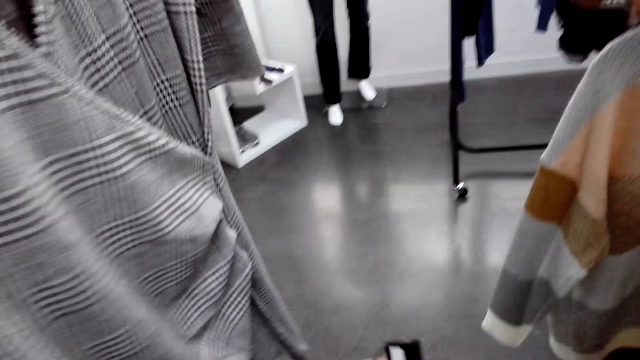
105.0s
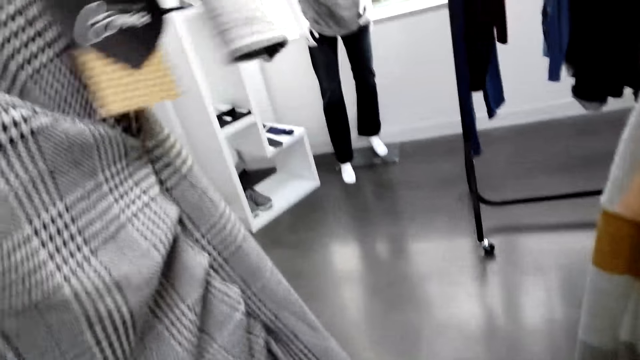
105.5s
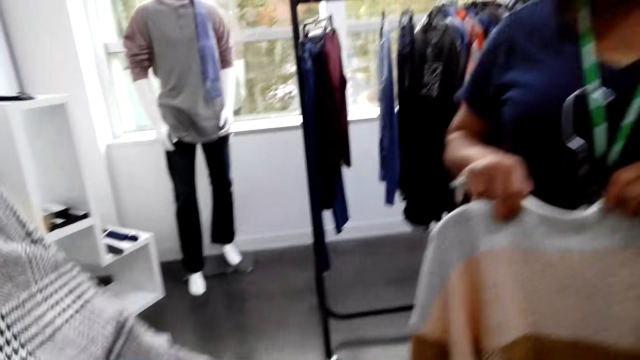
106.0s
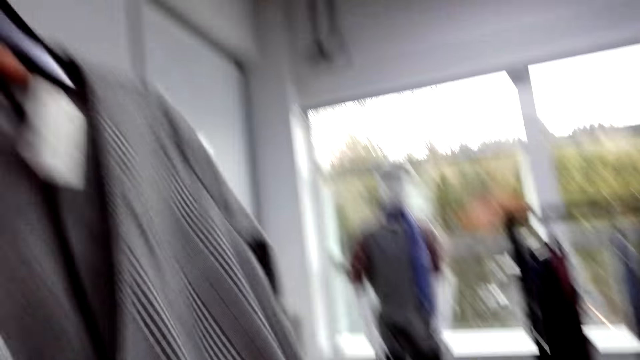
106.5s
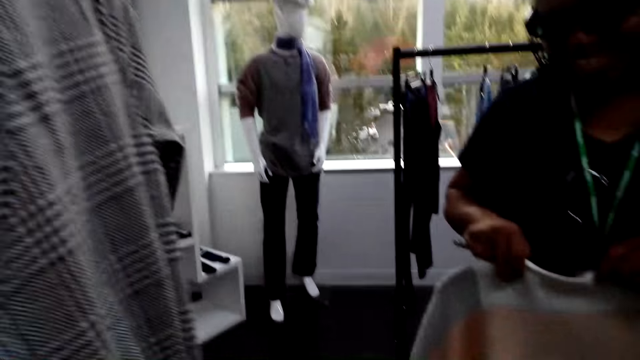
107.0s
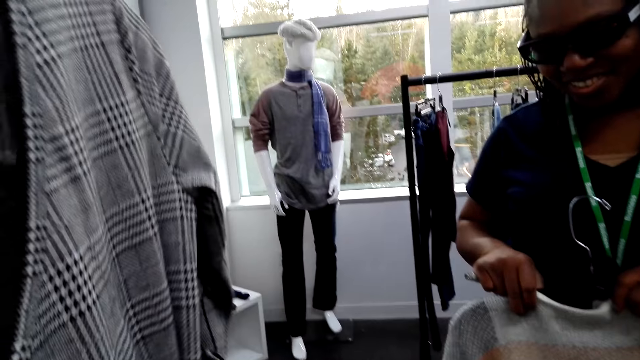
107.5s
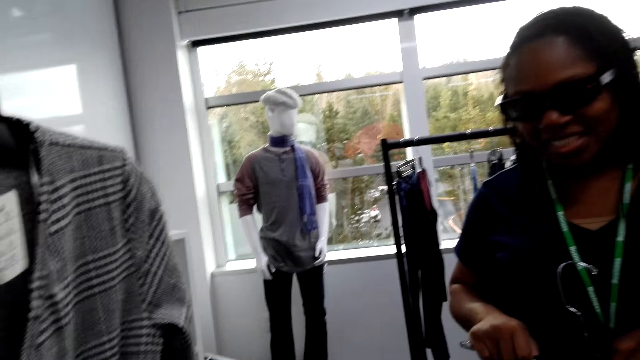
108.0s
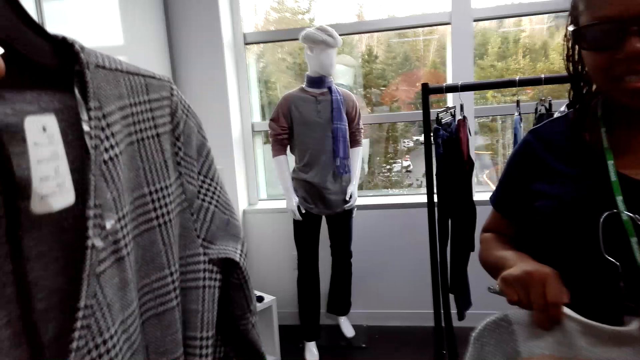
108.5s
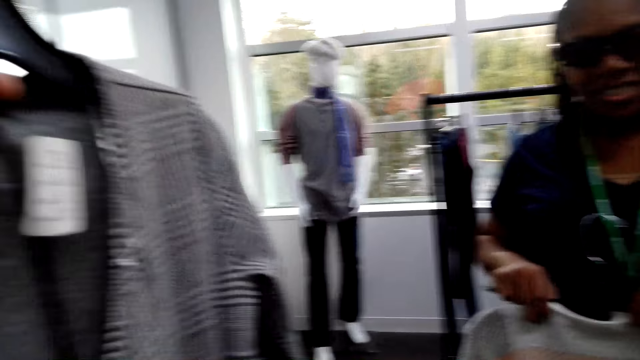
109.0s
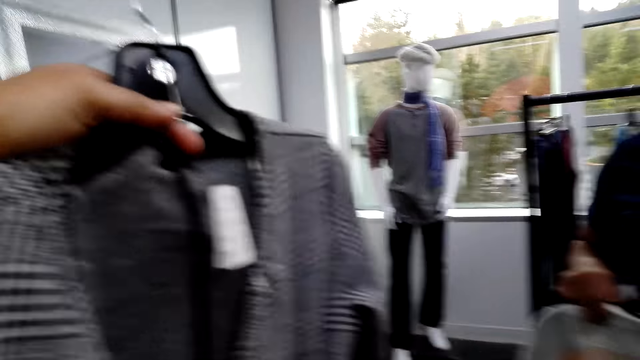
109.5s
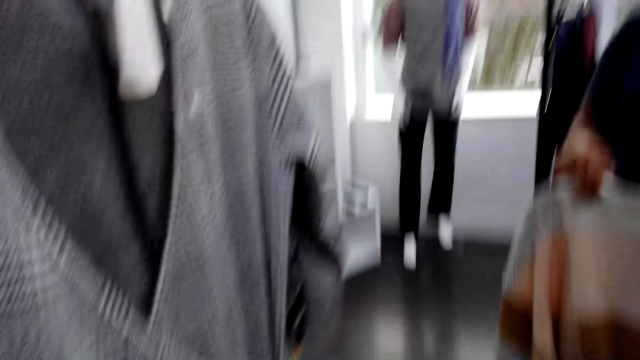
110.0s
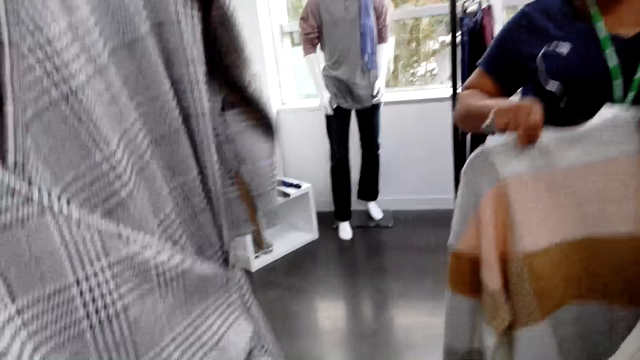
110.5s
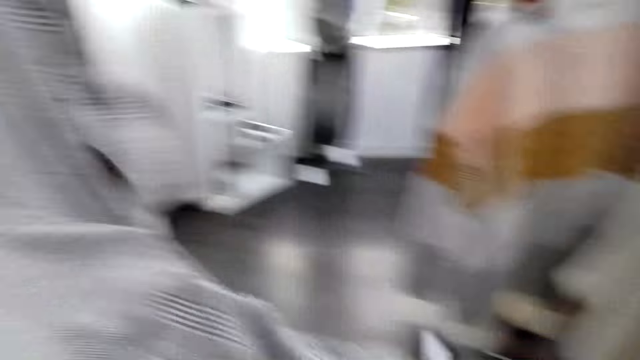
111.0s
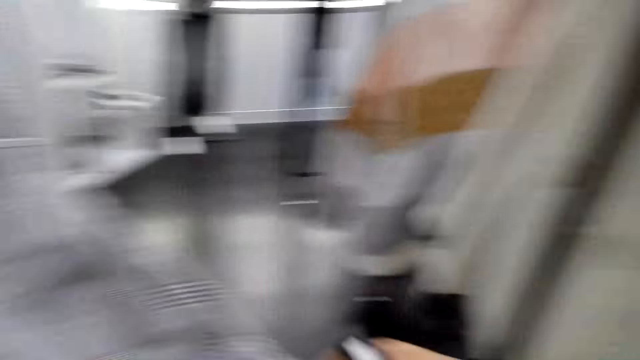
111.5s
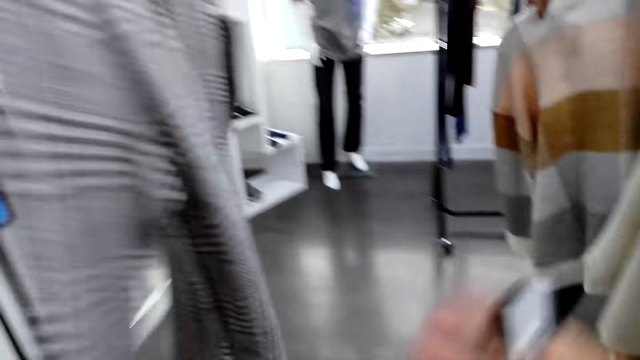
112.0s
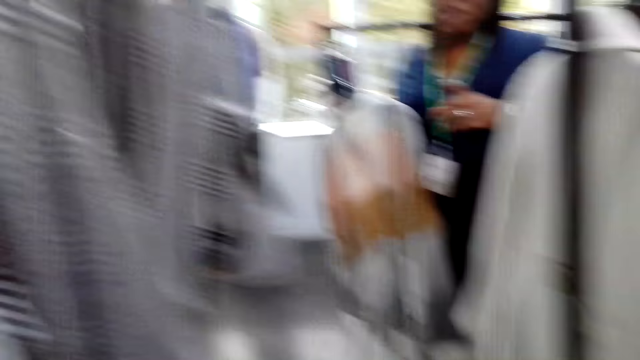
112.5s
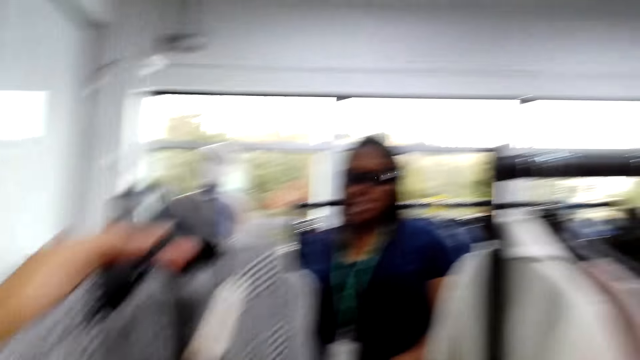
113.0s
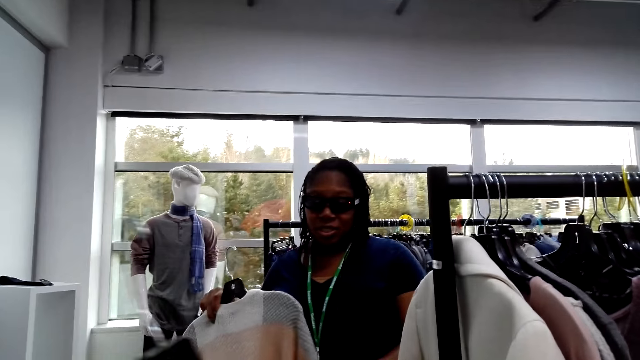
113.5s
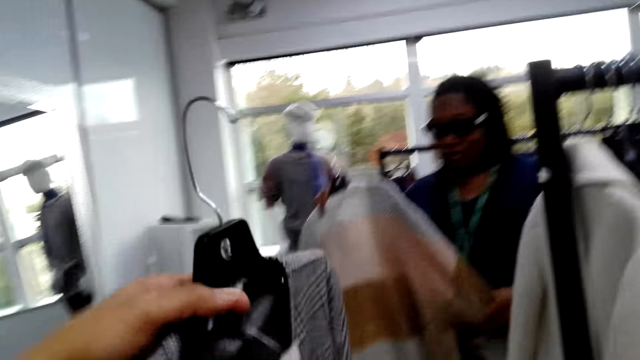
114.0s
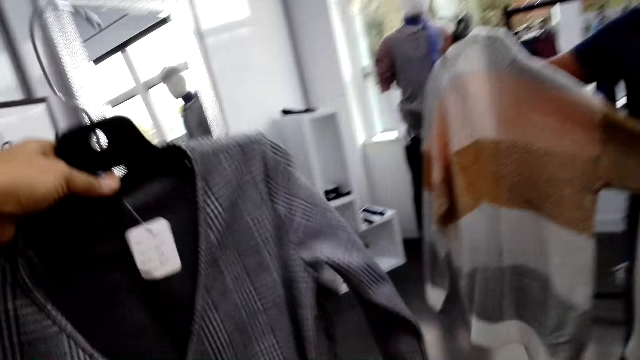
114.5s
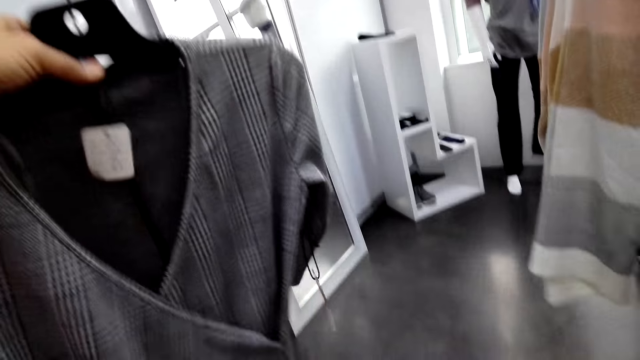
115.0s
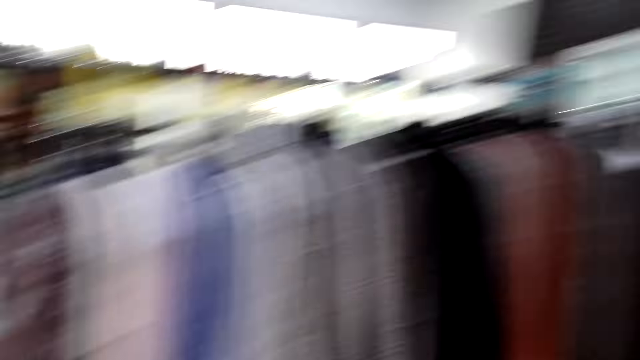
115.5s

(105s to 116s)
The camera wearer holds a dress. A woman holds clothes with hands. The camera wearer moves a hand.

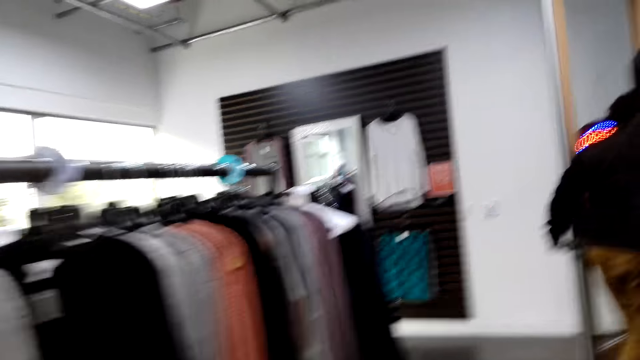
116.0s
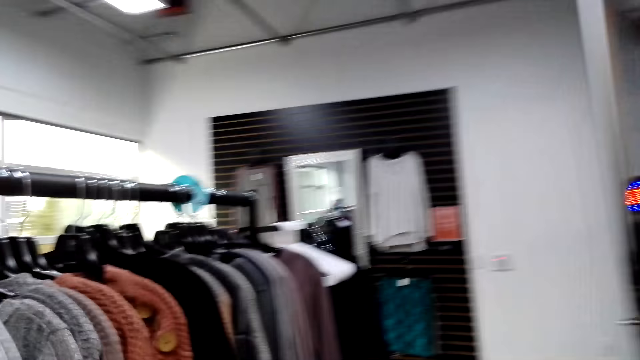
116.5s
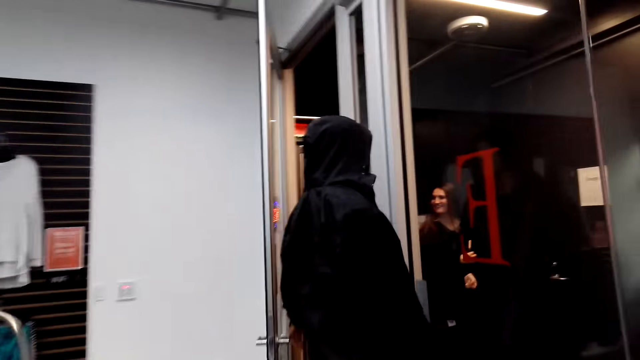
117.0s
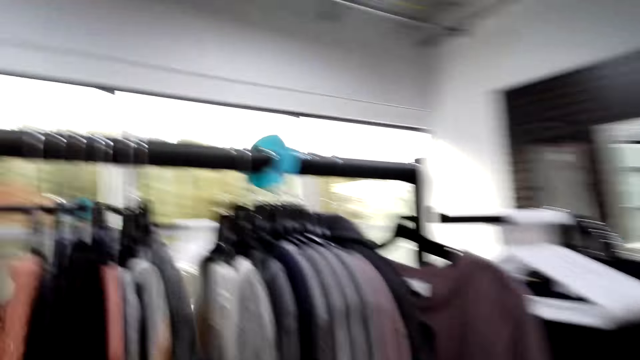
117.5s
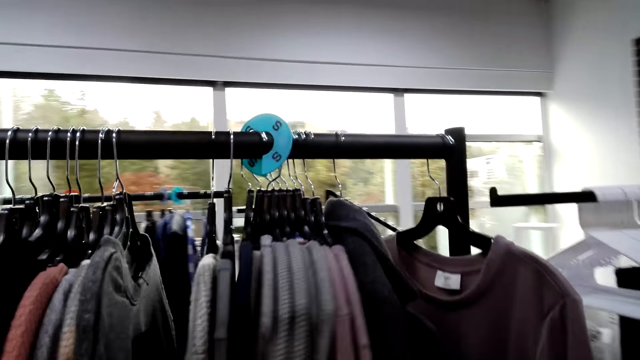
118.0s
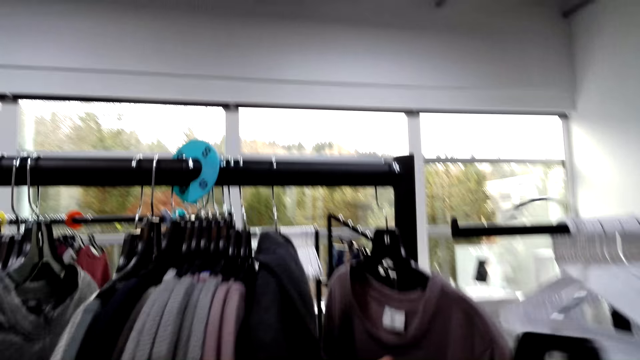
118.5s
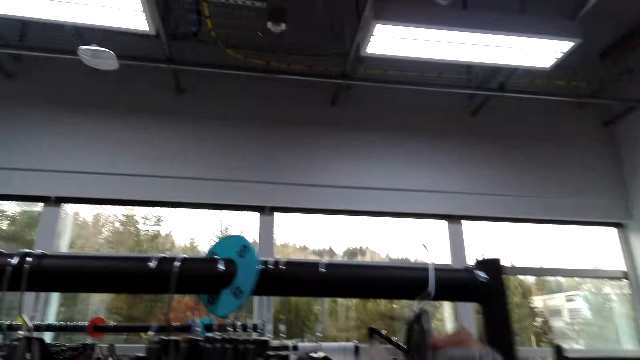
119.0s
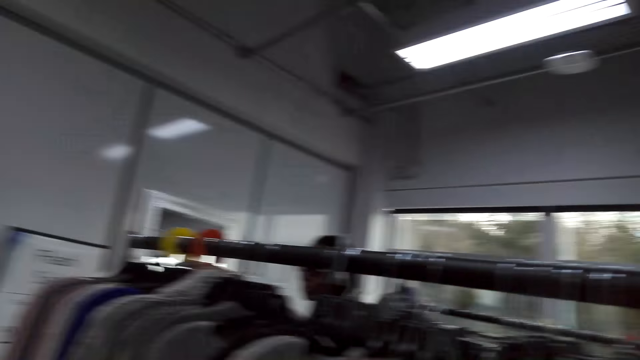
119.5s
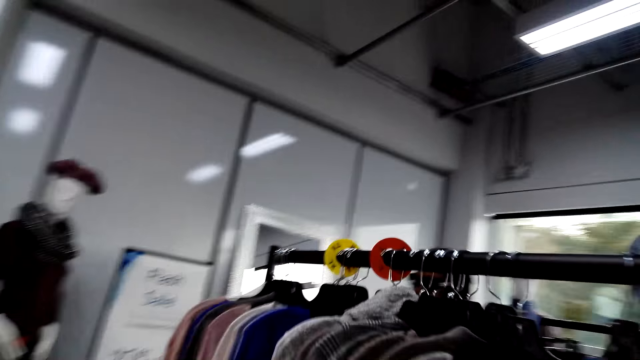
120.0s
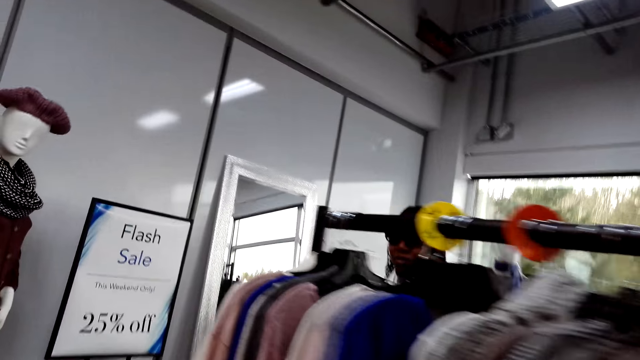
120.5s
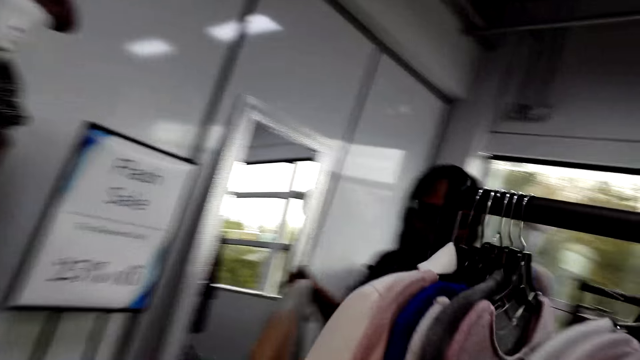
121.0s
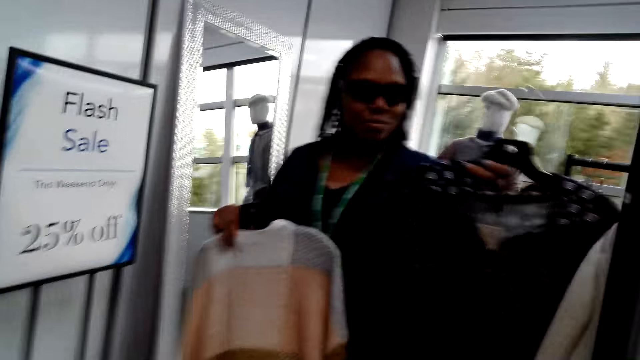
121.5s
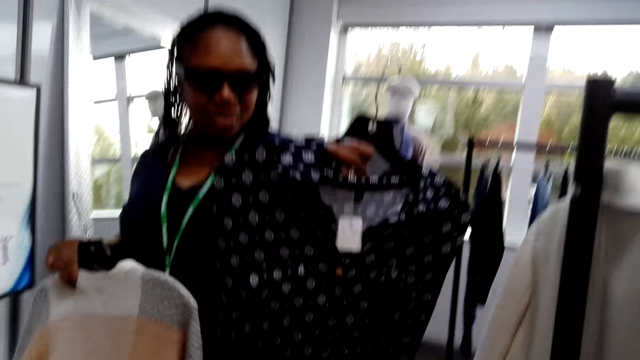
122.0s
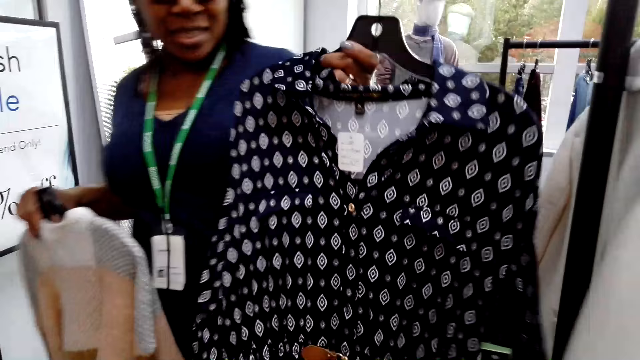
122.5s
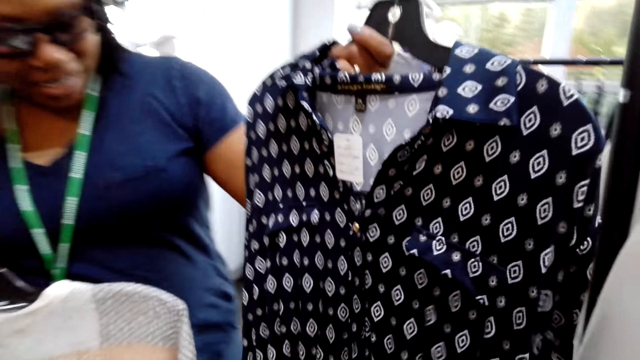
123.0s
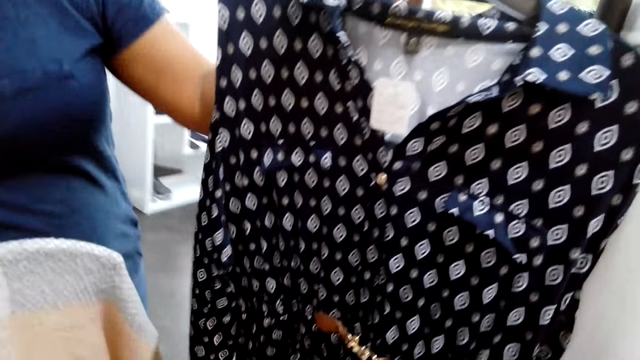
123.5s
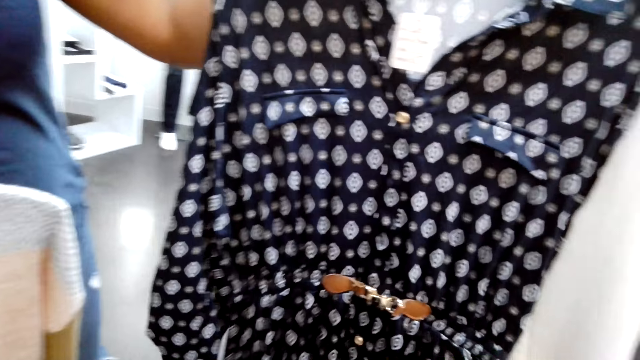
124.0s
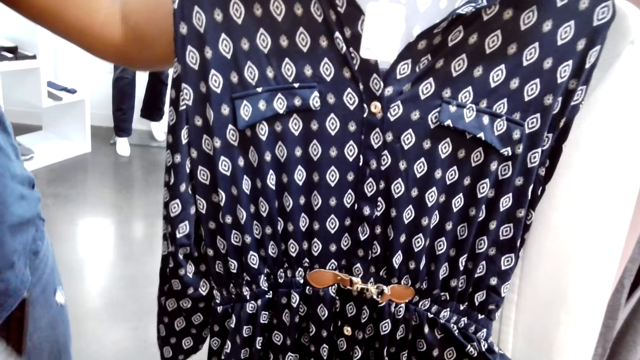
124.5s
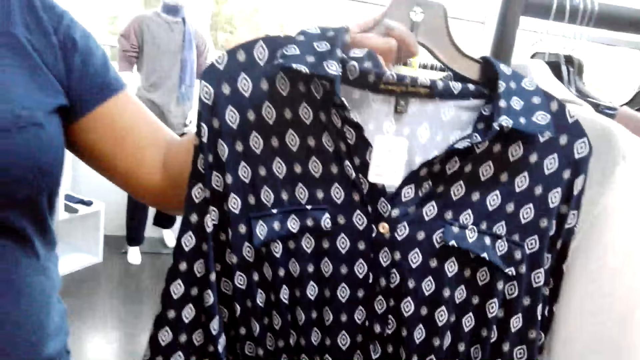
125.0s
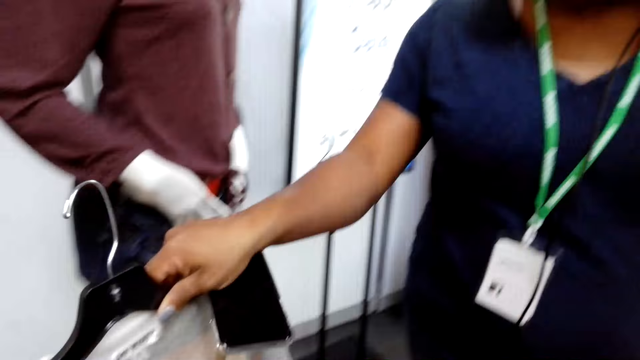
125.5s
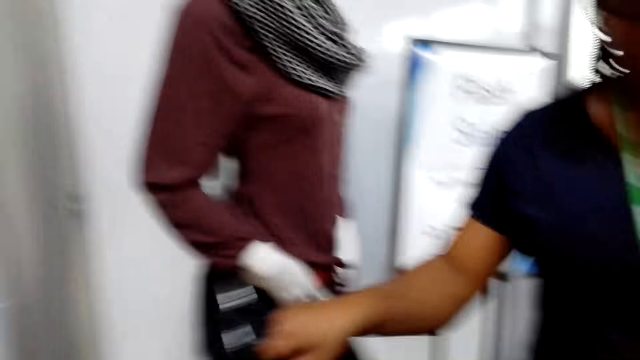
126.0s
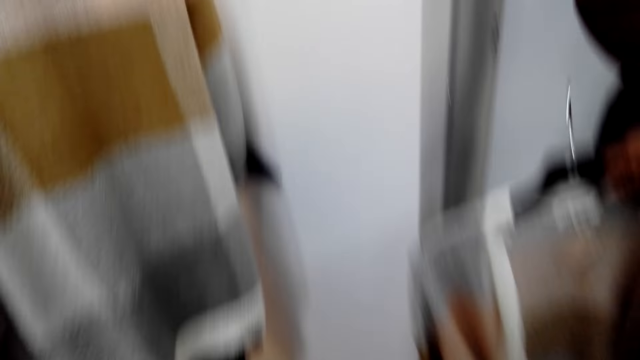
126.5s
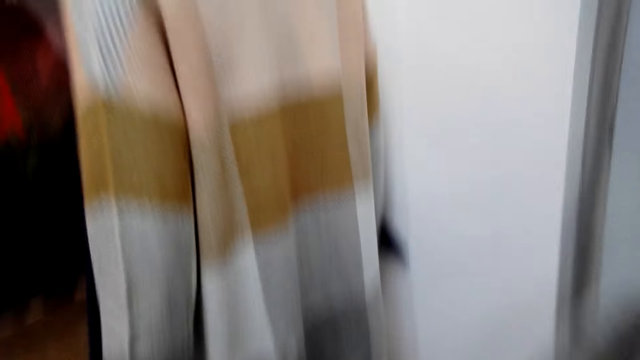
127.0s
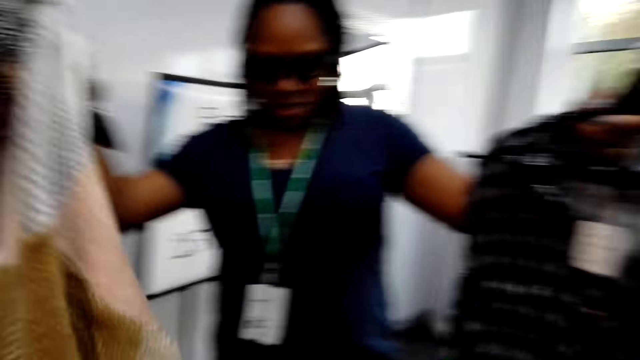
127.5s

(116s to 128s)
The camera wearer looks around the clothes store. They hang clothes on a hanger stand. A woman holds clothes with hands.
